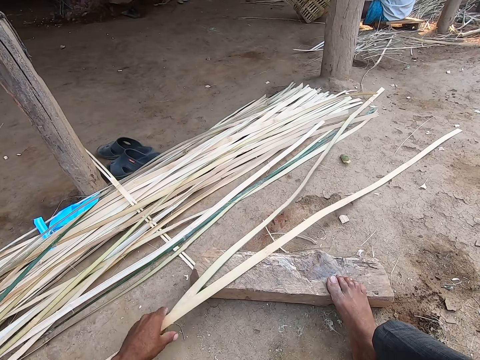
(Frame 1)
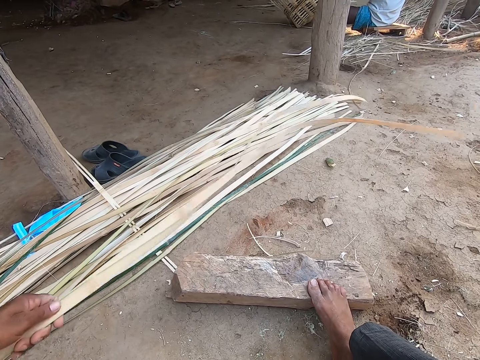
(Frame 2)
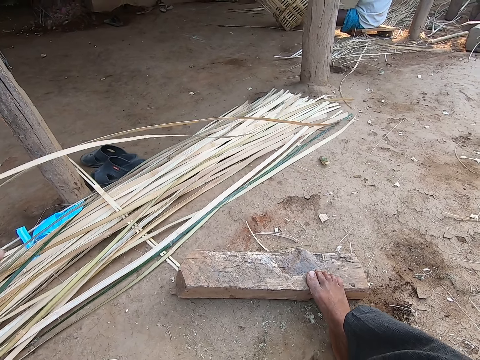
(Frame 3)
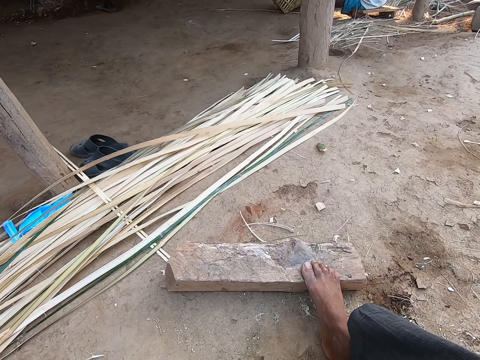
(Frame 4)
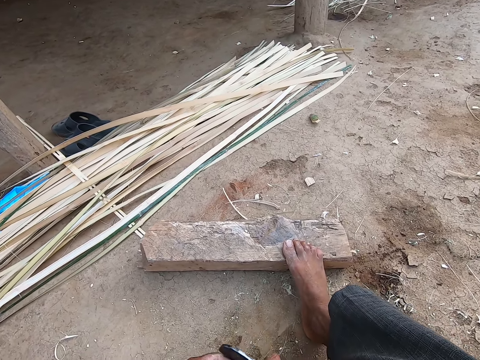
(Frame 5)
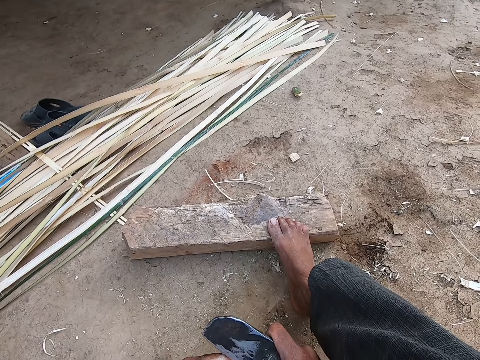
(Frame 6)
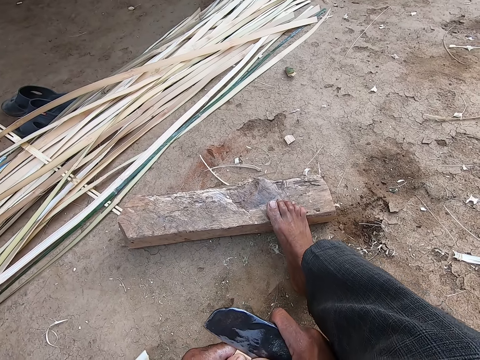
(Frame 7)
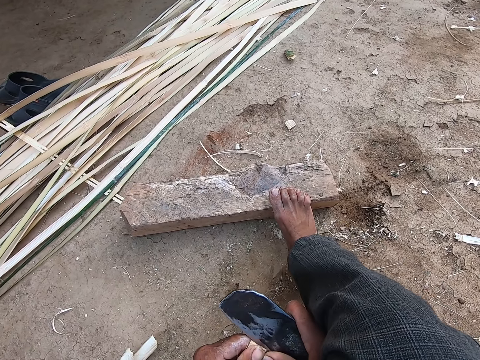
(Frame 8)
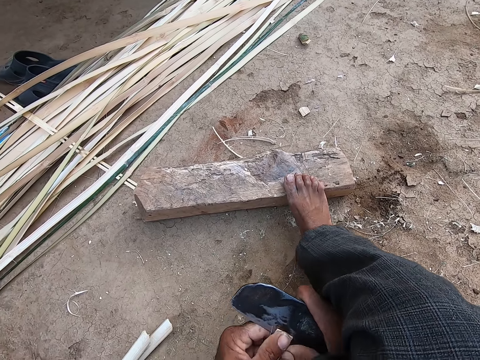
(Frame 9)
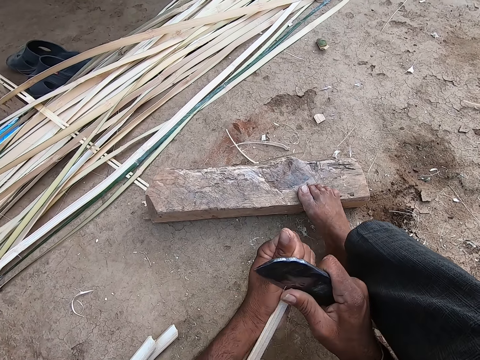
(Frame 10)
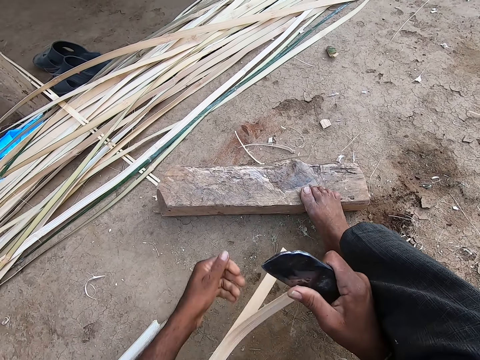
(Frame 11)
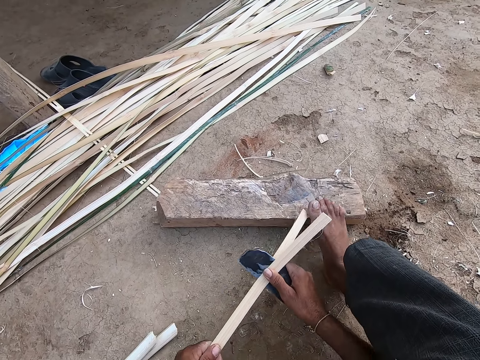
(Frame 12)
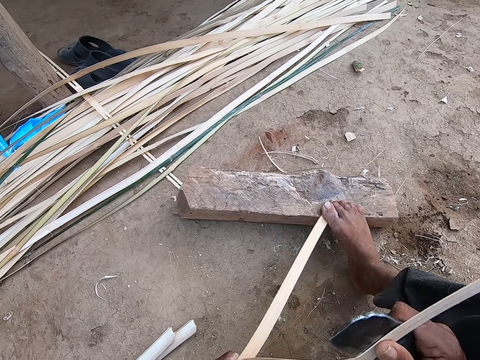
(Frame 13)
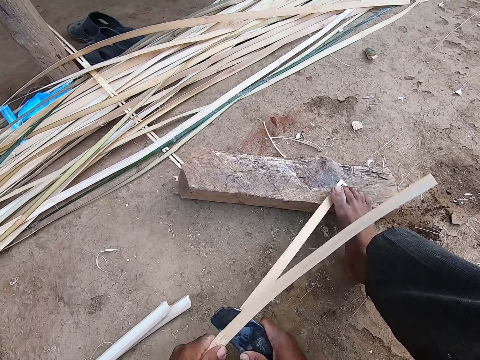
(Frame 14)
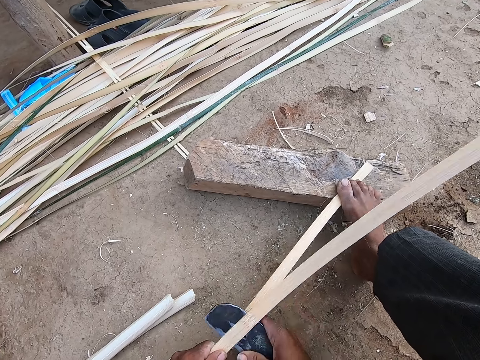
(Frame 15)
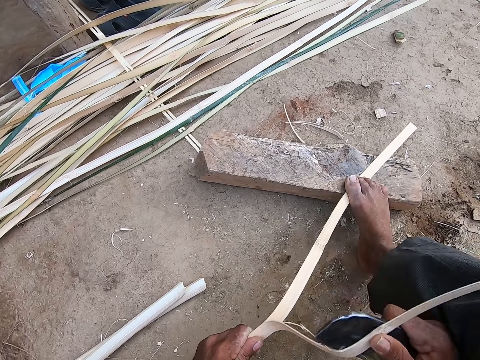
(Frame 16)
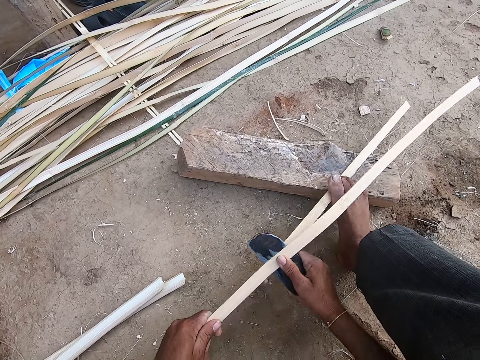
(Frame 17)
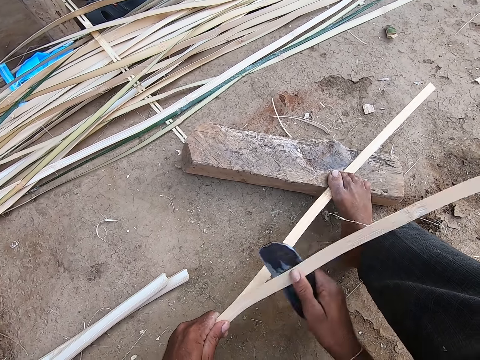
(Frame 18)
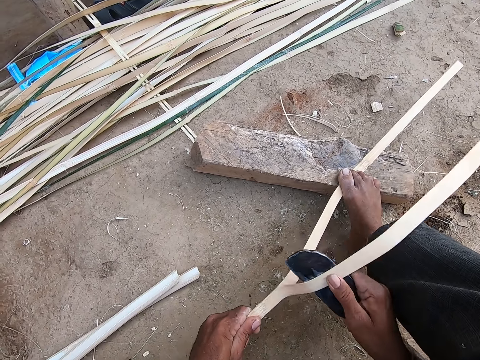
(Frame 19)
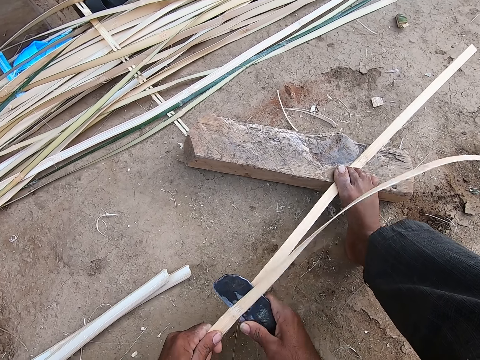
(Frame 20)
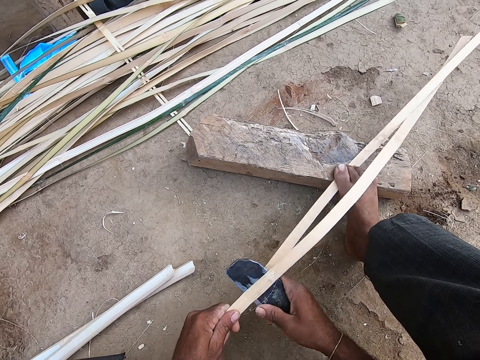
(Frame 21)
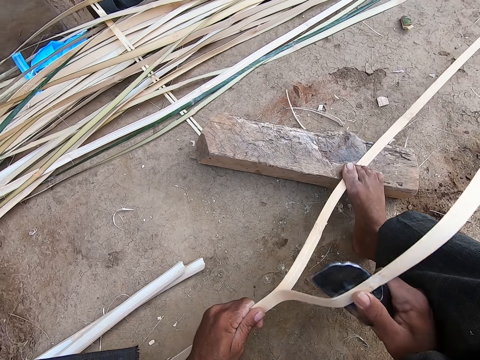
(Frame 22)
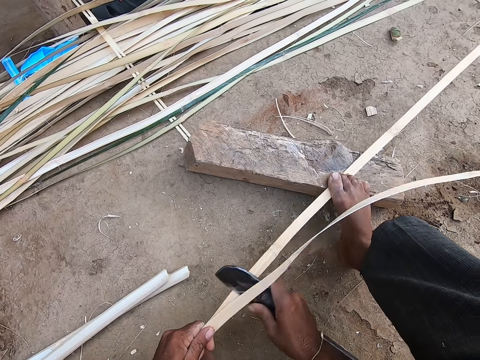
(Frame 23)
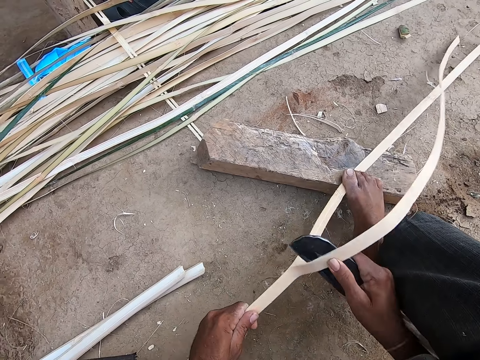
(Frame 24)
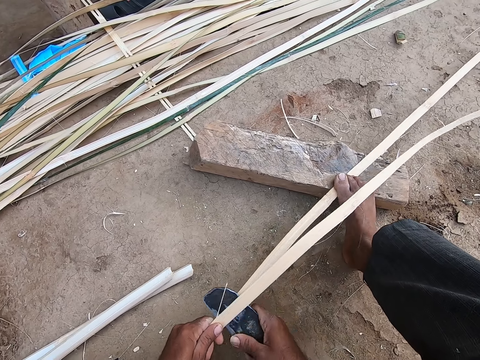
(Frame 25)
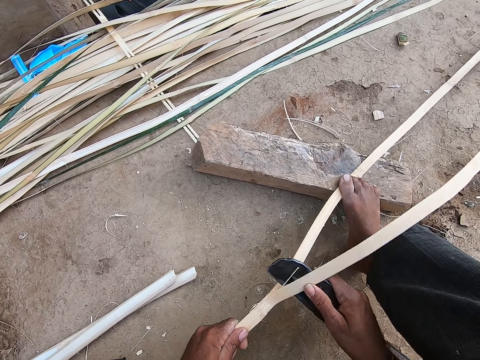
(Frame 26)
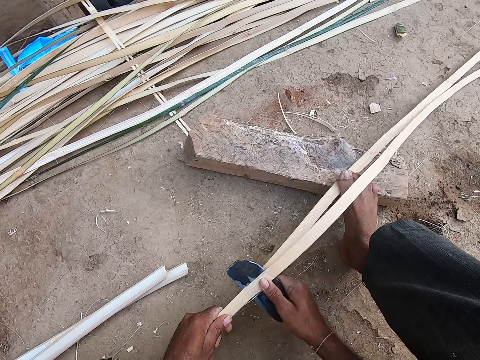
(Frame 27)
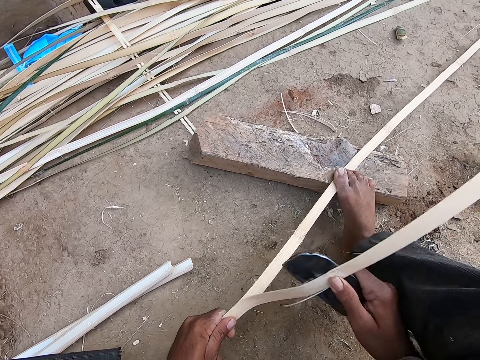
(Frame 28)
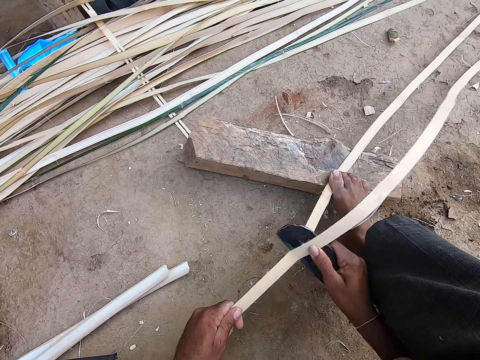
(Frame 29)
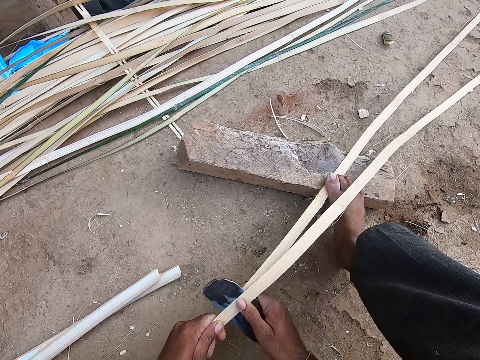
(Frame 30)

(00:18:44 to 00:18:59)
The camera wearer slices the bamboo in his left hand into two with the blade in his right hand. He places his right foot on the bamboo and on the log of wood on the ground.

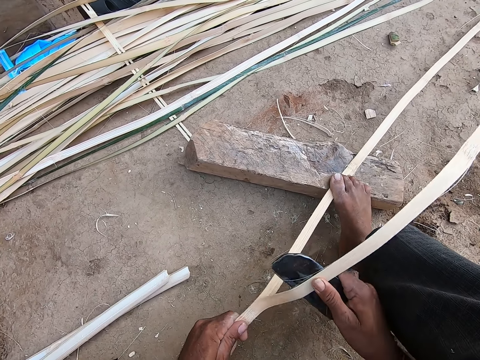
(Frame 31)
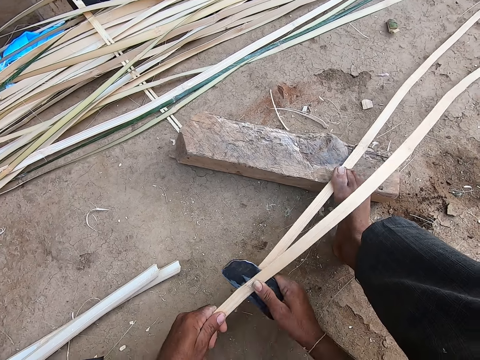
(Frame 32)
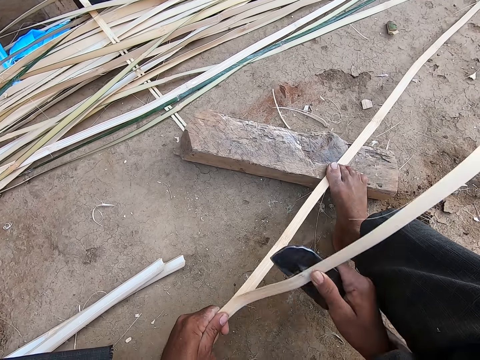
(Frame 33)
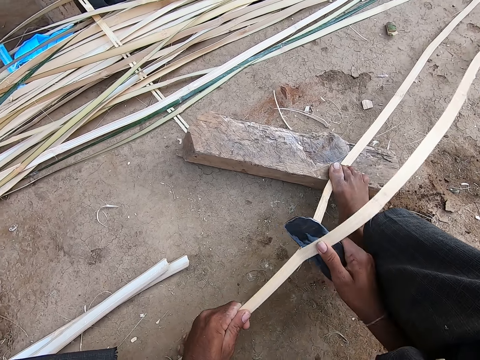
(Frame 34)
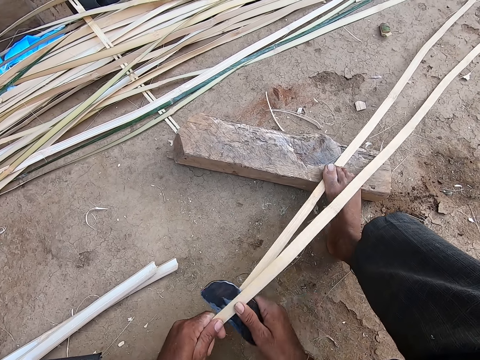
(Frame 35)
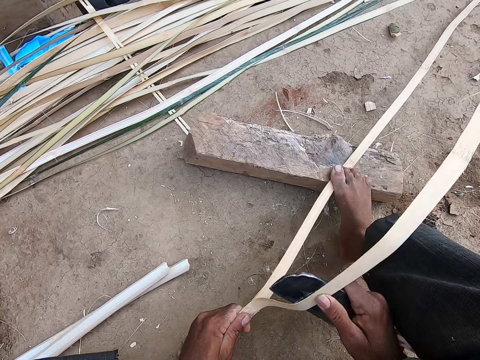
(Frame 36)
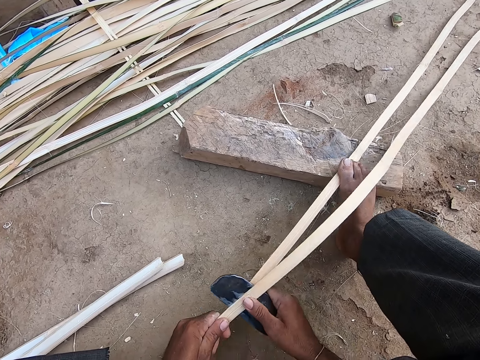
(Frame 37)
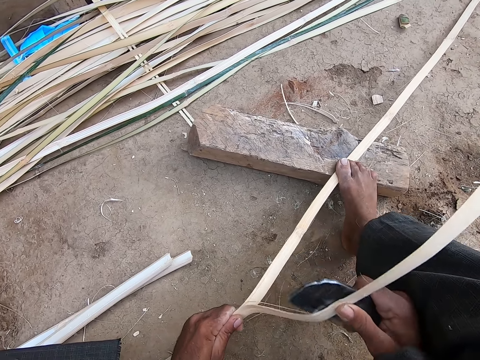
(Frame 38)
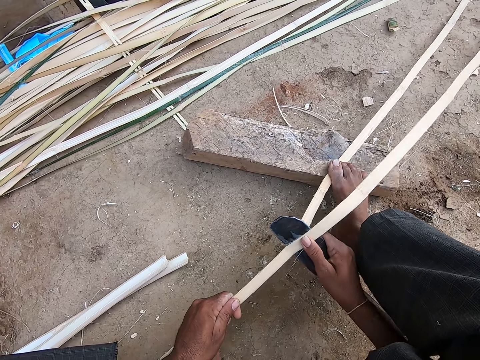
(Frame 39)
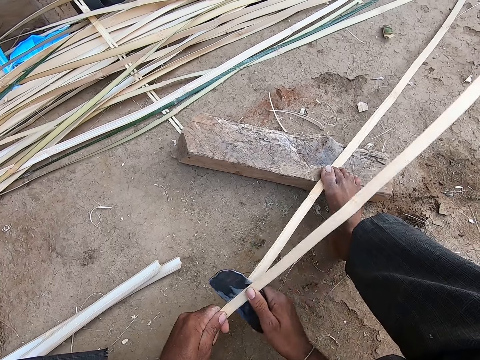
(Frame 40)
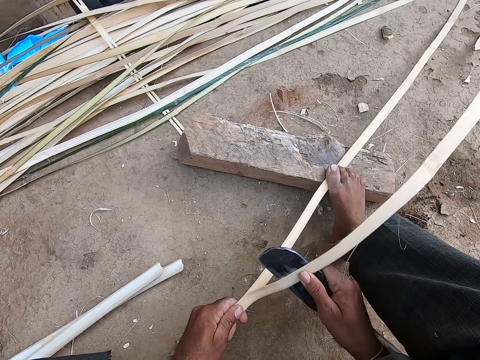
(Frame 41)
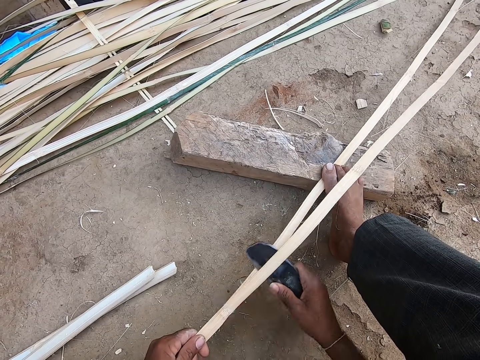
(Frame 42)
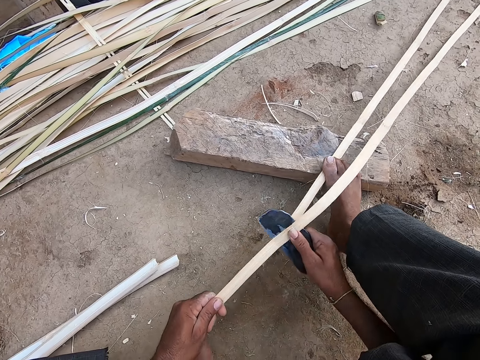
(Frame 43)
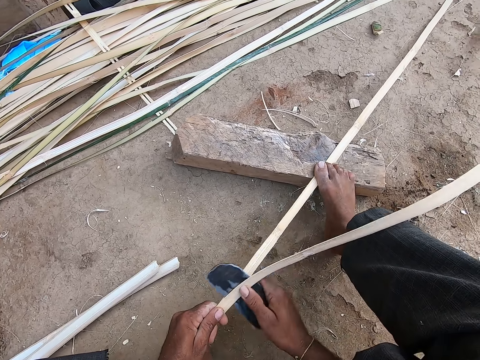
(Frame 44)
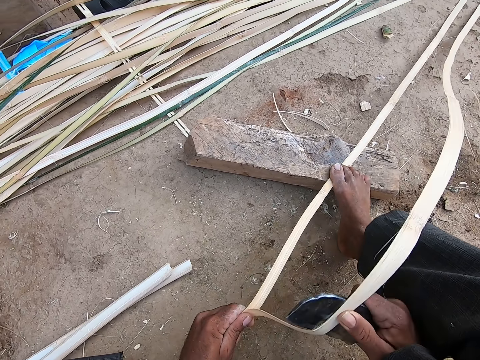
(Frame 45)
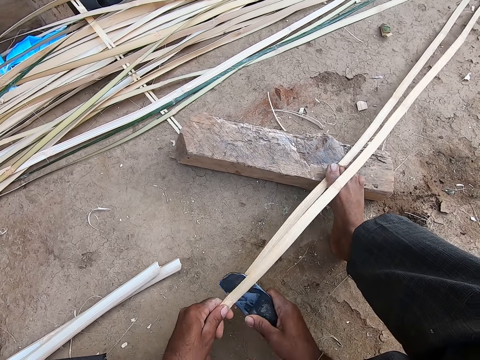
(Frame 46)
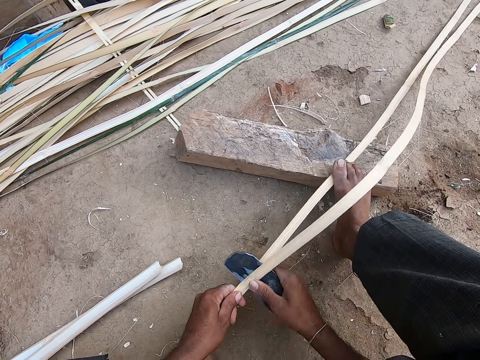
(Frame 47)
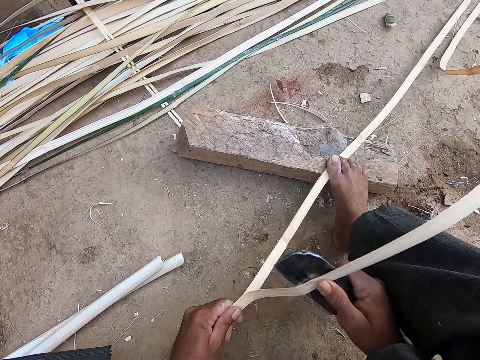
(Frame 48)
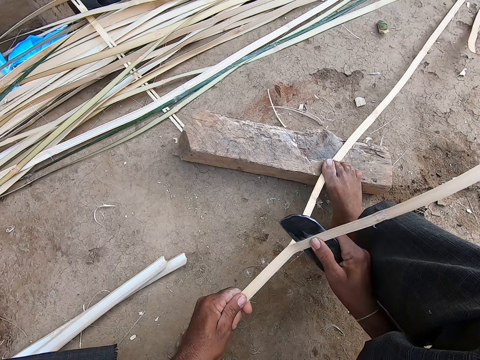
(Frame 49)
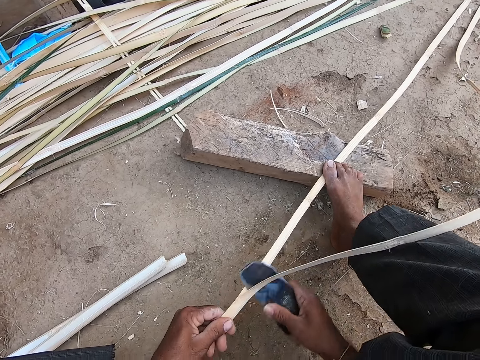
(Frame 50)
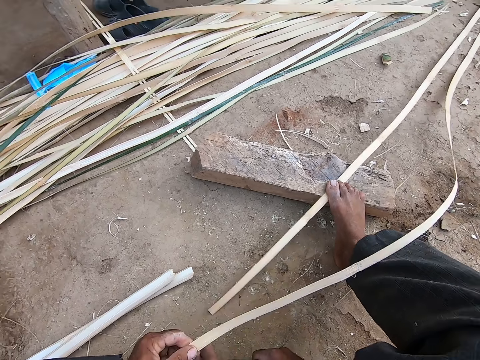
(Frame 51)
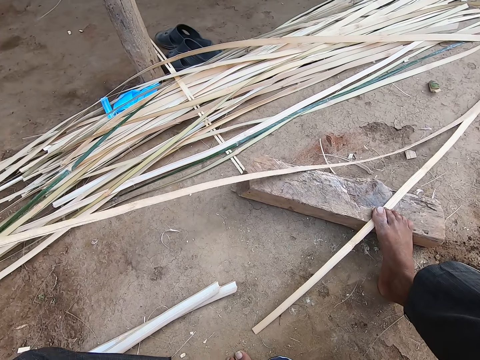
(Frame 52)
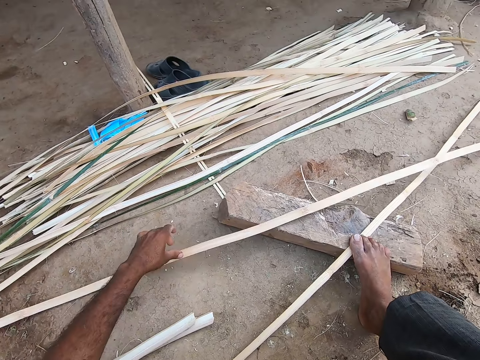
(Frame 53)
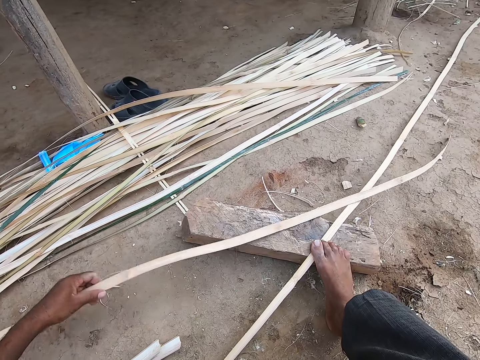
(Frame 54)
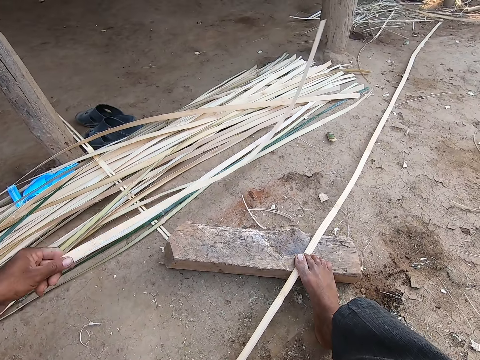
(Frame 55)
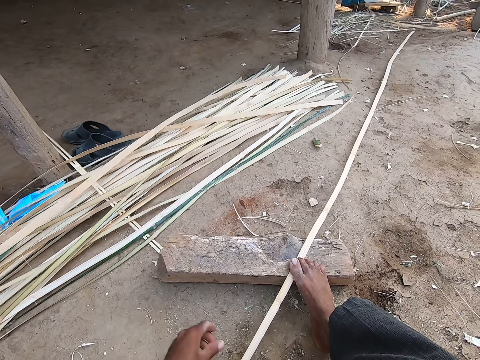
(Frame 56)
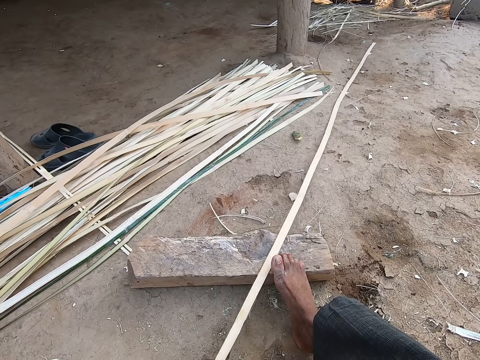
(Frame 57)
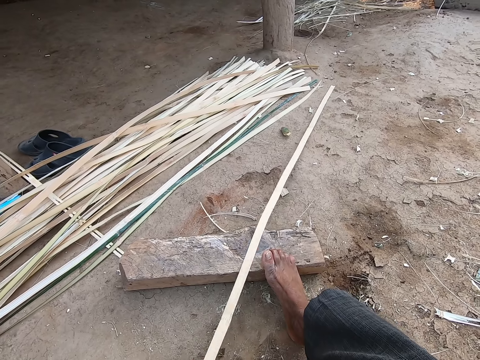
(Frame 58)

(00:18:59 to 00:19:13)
The camera wearer moves a sliced piece of bamboo aside with his left hand.
